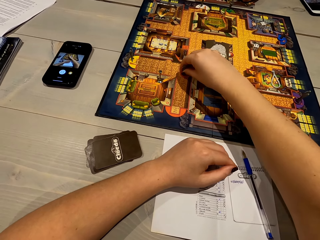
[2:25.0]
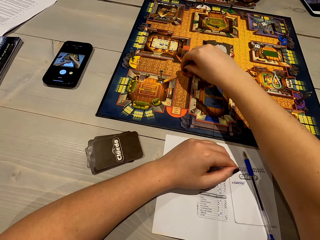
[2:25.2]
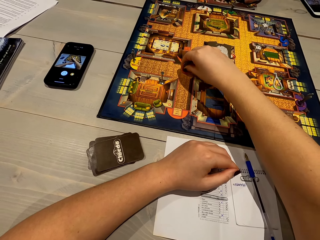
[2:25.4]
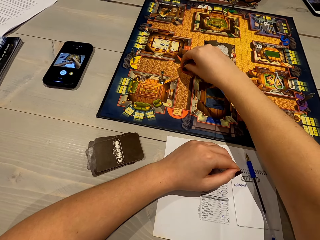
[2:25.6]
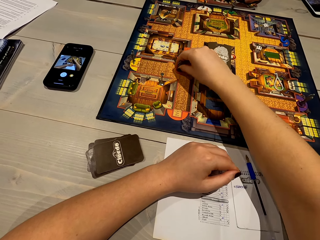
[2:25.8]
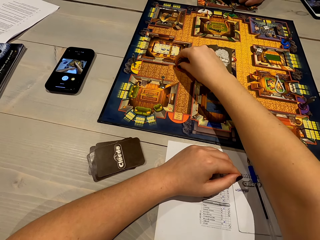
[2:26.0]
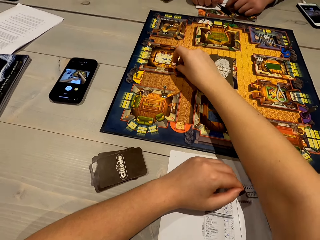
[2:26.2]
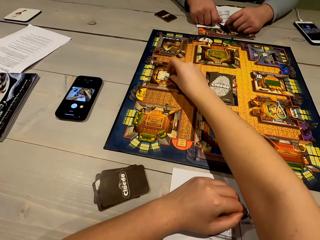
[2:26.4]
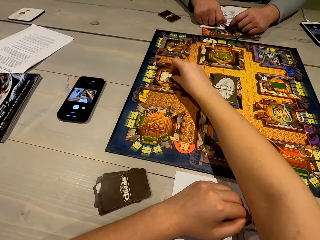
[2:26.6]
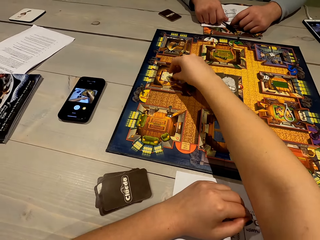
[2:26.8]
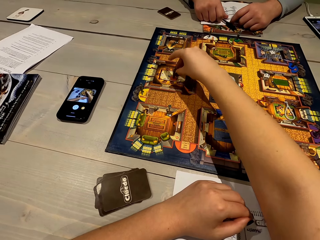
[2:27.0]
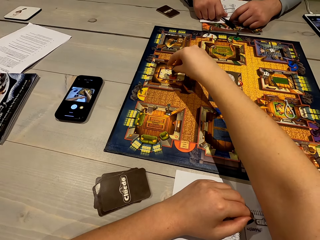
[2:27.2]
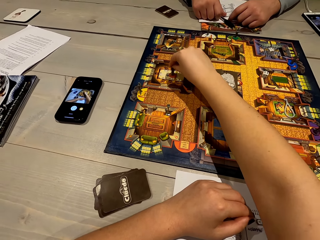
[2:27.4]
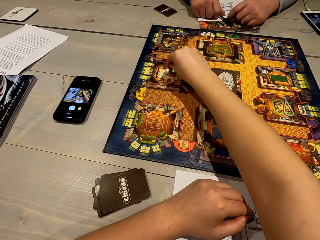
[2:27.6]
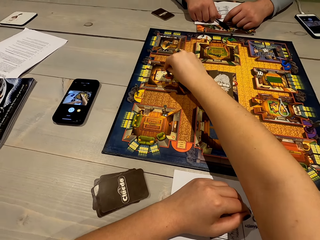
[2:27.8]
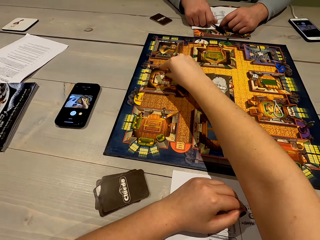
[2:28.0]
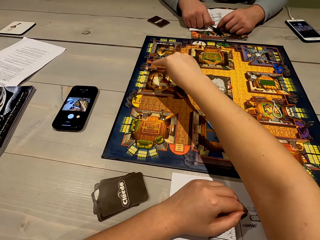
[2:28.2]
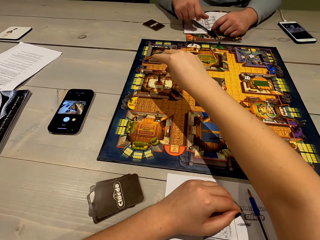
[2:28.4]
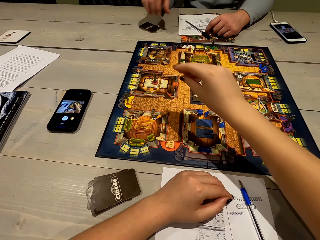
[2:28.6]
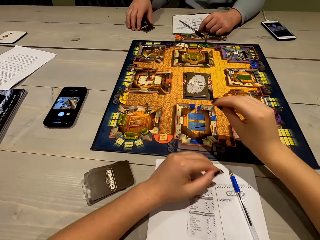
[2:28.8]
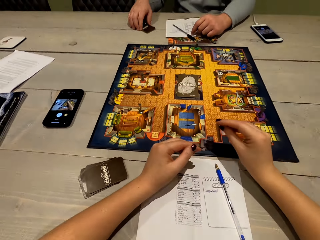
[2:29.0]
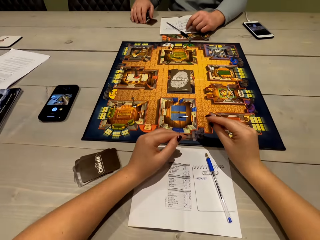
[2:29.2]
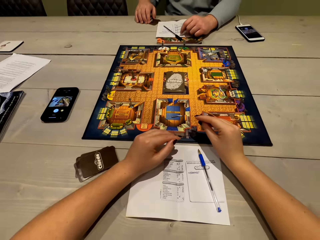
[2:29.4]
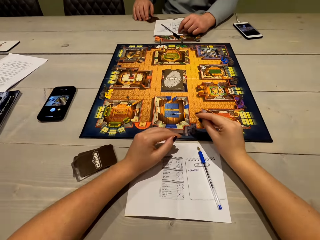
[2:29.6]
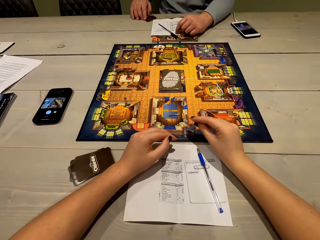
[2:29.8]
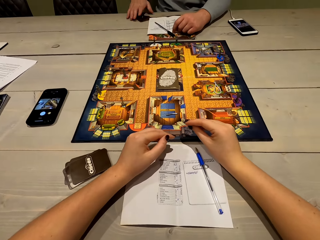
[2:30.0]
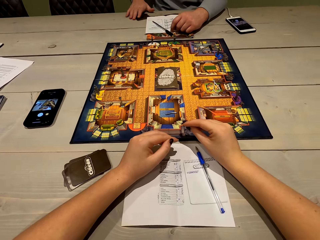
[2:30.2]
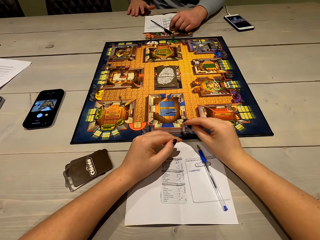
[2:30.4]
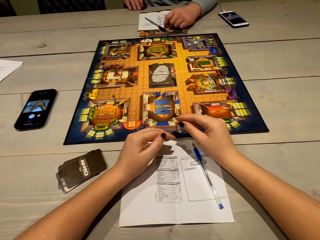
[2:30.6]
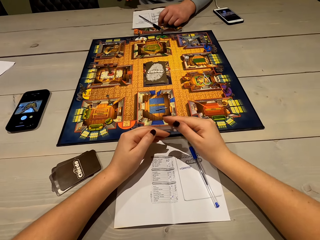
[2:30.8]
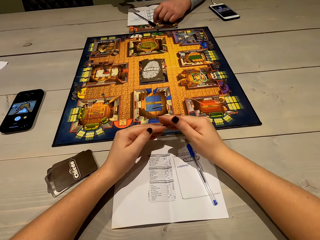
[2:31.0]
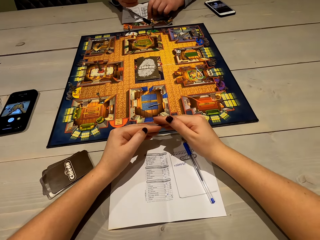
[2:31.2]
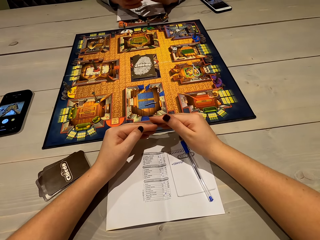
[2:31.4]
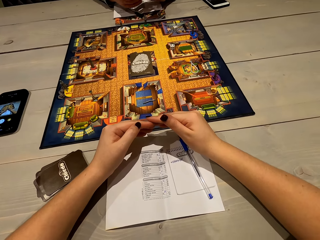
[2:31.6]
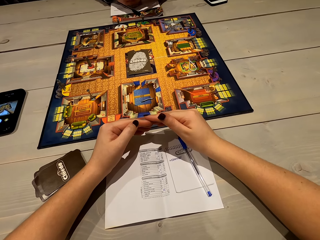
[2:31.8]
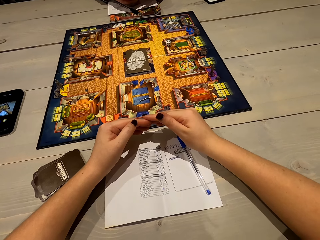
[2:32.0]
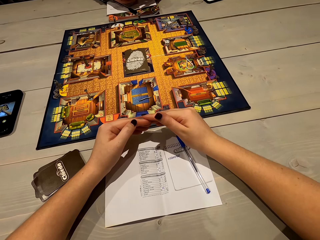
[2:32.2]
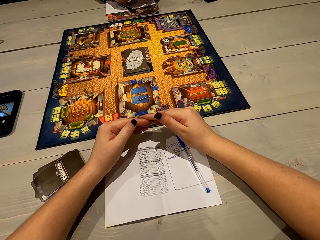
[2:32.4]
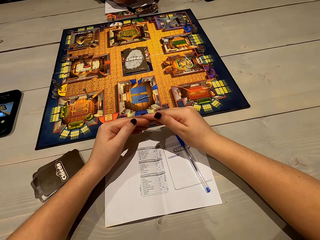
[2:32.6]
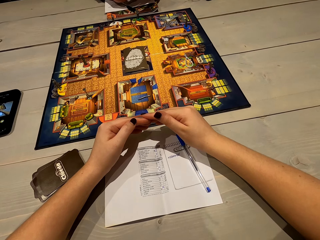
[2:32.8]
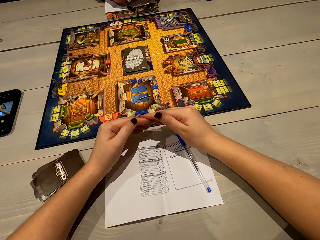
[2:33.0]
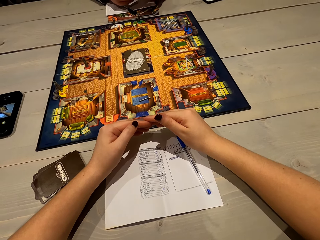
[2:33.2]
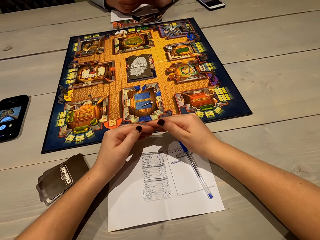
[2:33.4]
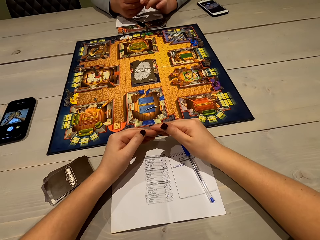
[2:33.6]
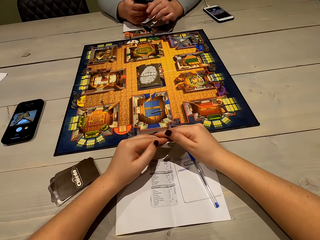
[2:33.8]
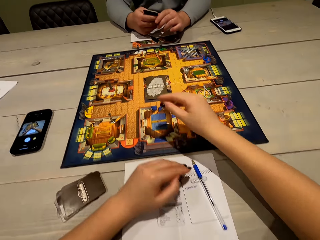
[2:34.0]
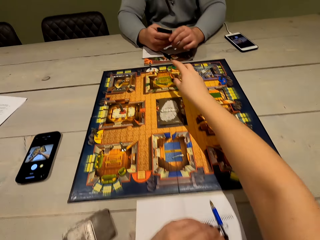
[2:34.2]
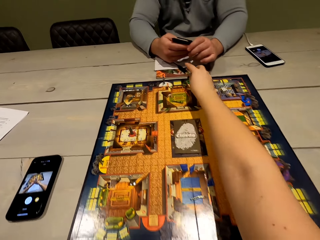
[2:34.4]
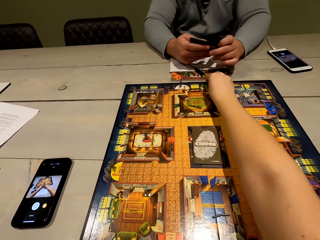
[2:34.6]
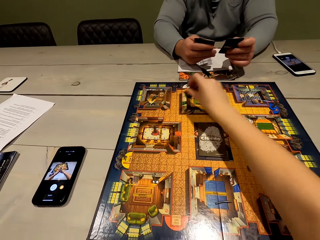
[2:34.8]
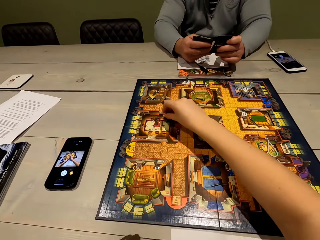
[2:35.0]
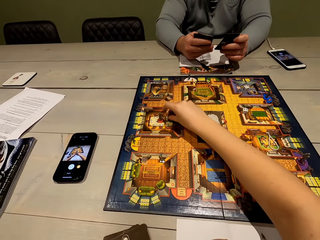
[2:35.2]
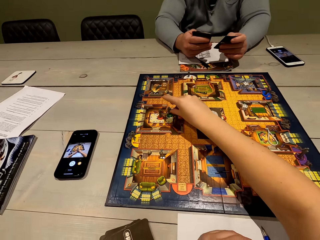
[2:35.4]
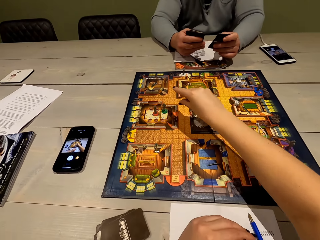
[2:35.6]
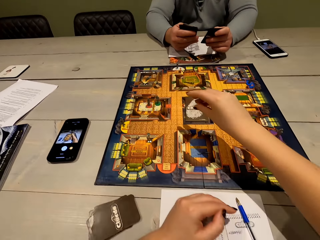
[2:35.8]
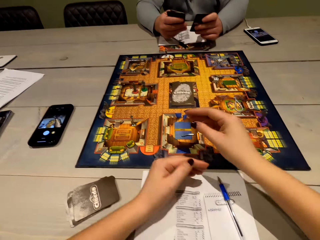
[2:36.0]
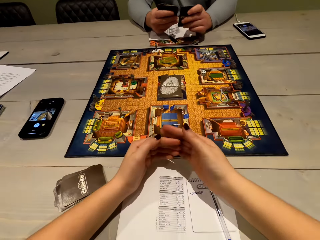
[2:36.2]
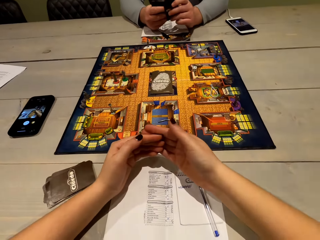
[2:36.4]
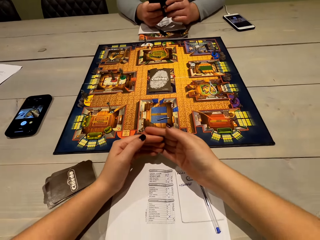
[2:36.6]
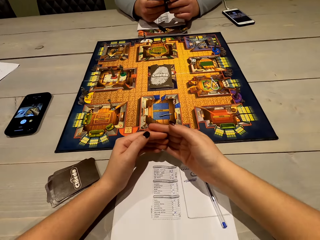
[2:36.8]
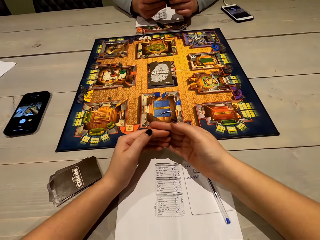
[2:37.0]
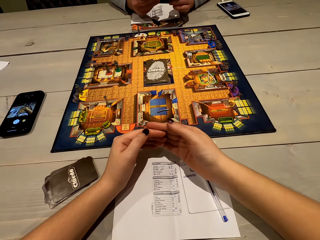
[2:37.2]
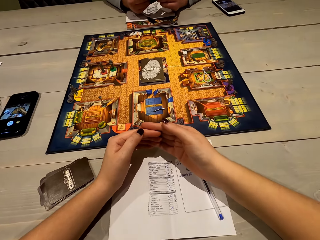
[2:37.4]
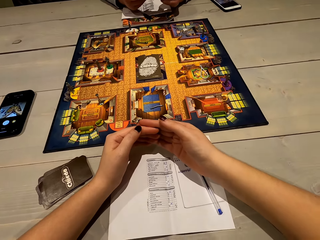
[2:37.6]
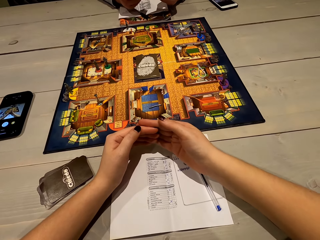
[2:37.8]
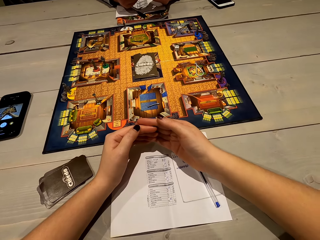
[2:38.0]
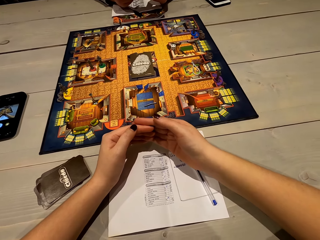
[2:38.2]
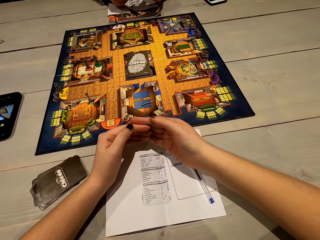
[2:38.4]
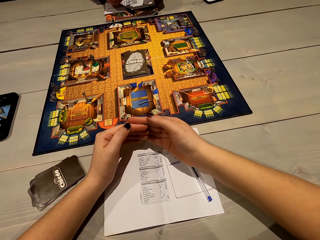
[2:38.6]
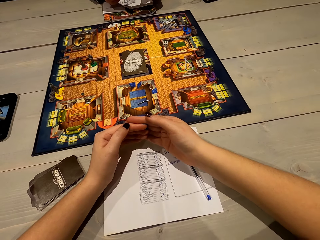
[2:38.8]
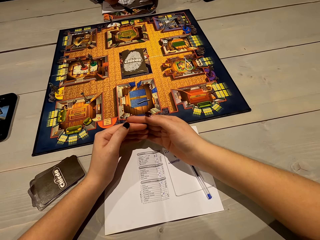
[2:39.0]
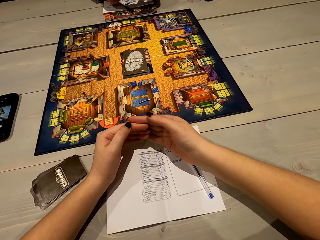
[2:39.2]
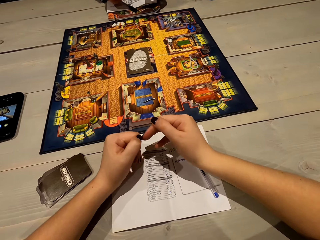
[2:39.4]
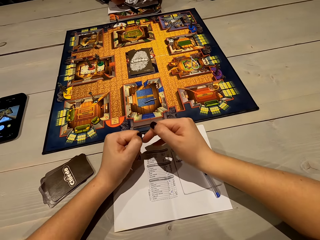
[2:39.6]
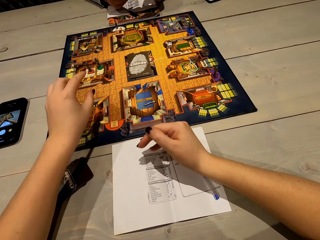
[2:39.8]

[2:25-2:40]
The camera wearer places the ludo token. A person picks up the cards. The camera wearer puts fingers together. They look at the paper. They pick up a cluedo game piece and put the cluedo game piece on the board. The person shuffles the cards. The camera wearer looks at the paper. They put fingers together.

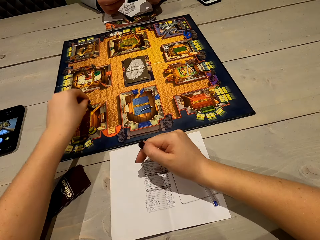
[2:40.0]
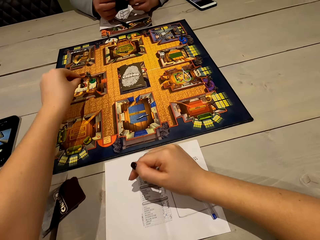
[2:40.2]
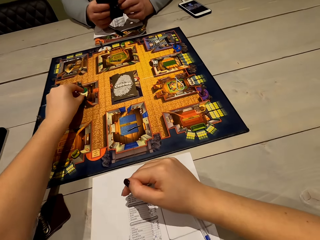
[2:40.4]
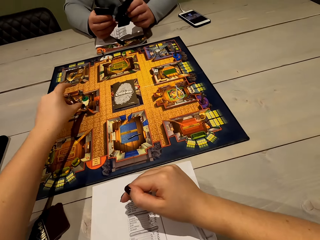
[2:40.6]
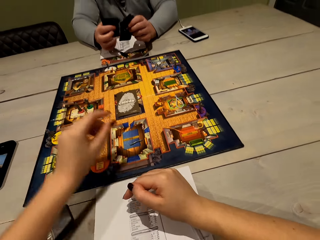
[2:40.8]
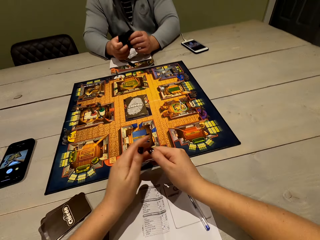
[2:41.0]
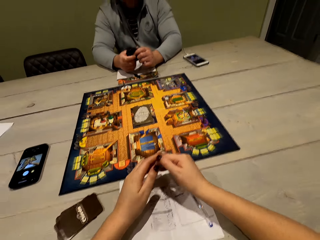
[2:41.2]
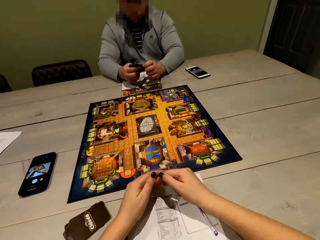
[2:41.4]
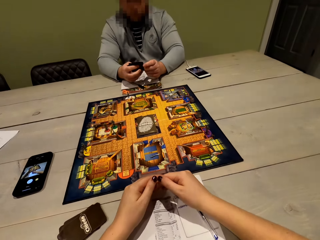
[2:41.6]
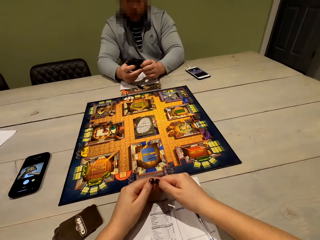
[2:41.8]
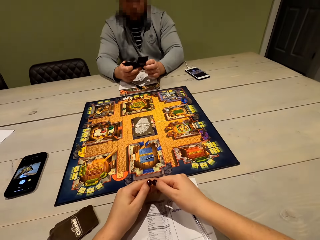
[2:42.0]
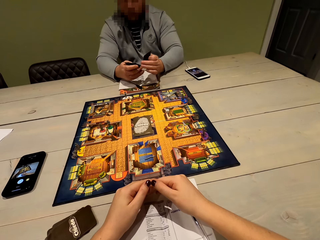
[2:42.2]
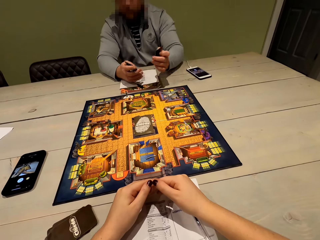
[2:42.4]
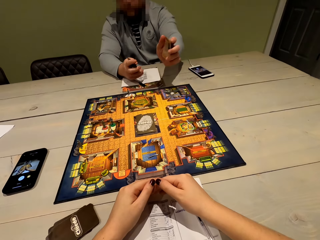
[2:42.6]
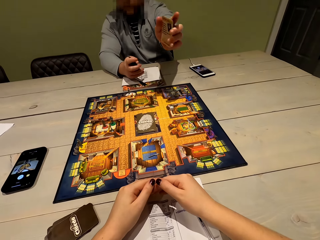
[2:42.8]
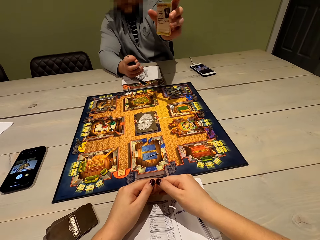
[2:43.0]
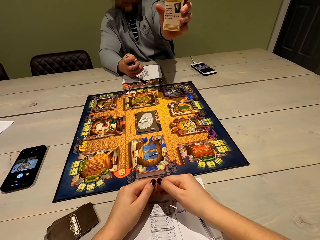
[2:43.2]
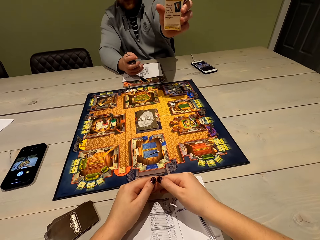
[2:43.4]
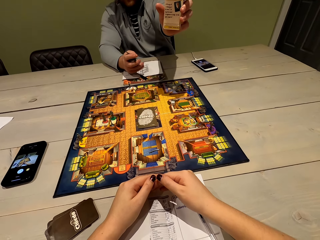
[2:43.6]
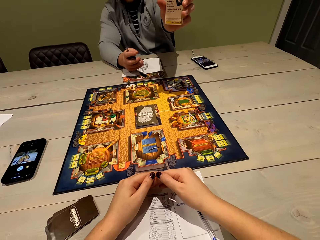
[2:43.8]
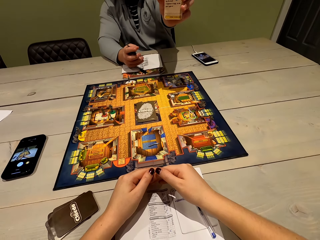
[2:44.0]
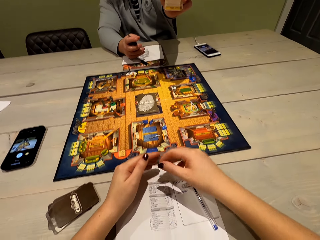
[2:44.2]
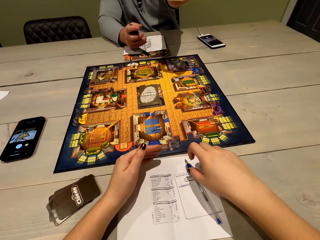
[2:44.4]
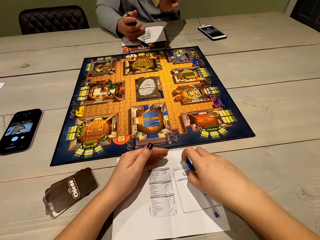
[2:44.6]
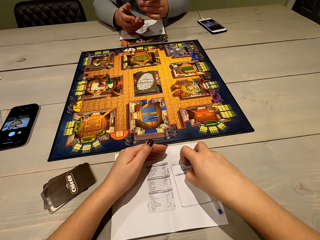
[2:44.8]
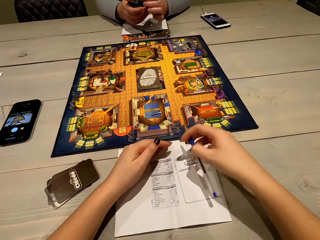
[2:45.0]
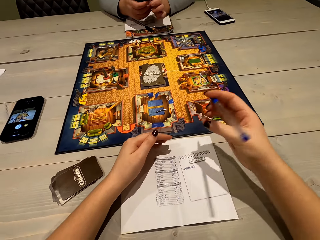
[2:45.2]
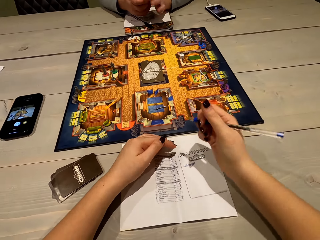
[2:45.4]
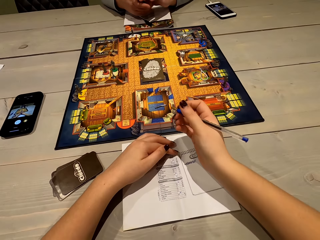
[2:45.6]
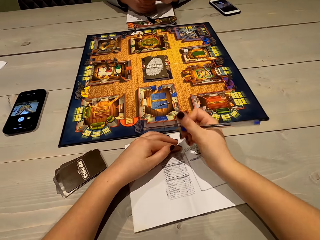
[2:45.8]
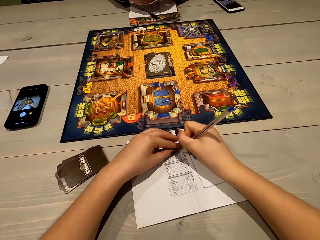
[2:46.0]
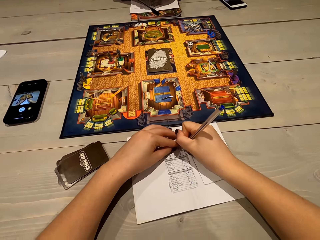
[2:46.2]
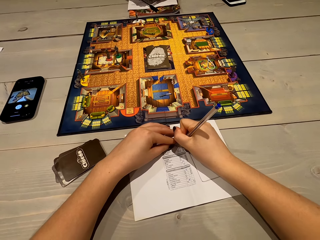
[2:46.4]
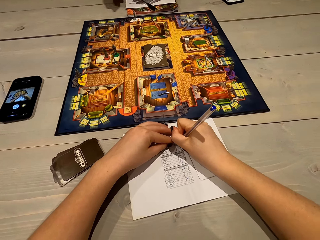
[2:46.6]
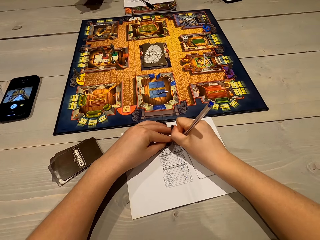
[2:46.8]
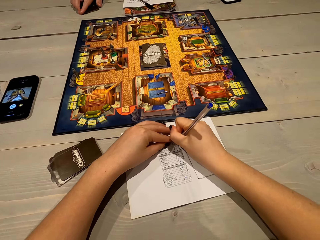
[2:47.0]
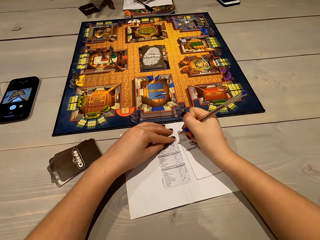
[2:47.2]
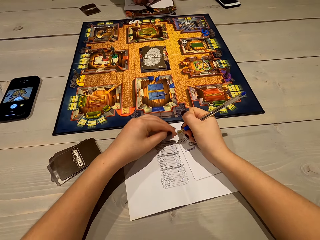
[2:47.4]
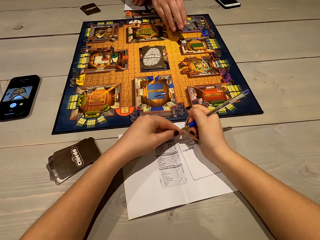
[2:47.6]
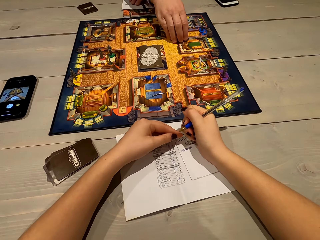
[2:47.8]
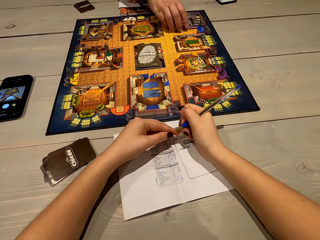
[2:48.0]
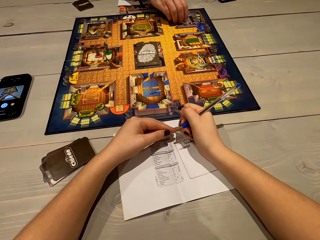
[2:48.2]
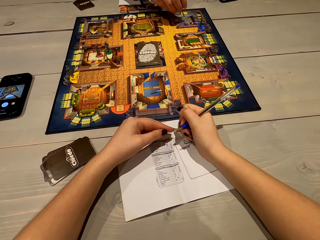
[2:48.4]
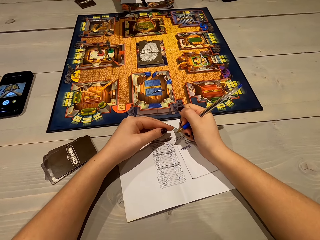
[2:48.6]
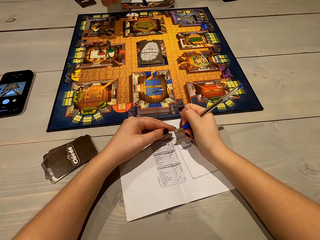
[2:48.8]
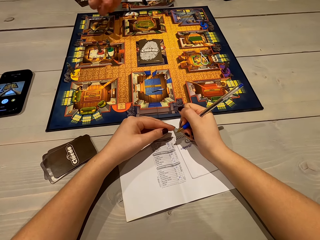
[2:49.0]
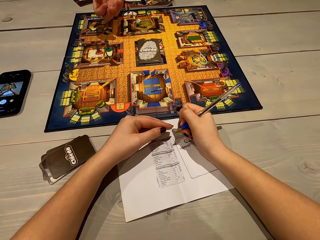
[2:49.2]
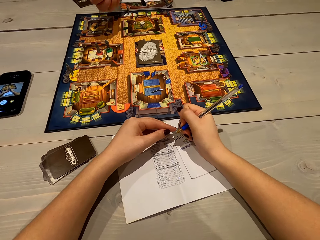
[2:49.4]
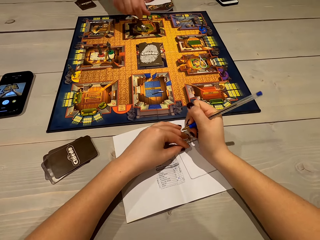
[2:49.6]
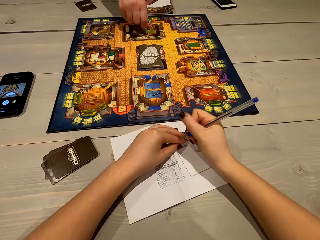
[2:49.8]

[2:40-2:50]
The camera wearer picks up a cluedo game piece and puts the cluedo game piece on the board. A man raises the card. The camera wearer picks up the pen. They write on the paper. The man puts the cards on the table, picks up the dice and shakes the dice.
